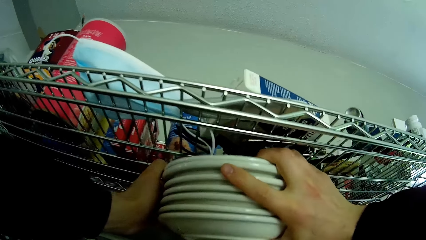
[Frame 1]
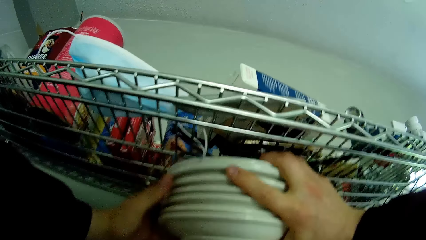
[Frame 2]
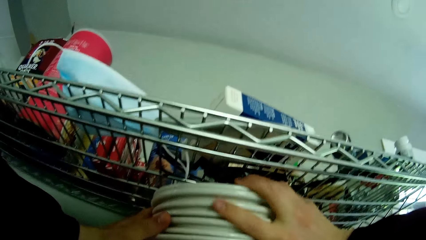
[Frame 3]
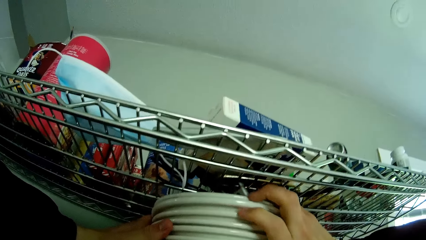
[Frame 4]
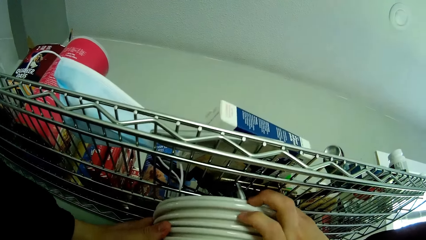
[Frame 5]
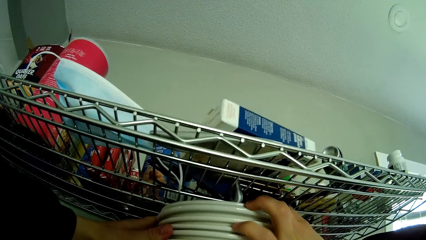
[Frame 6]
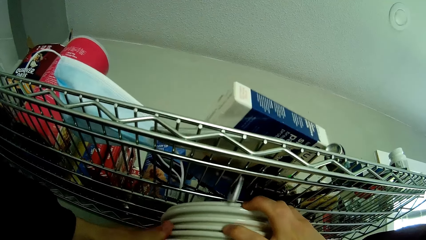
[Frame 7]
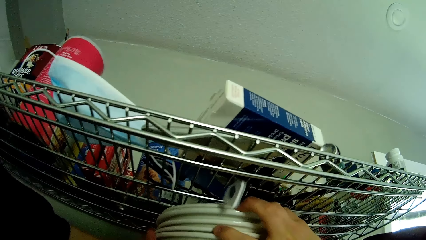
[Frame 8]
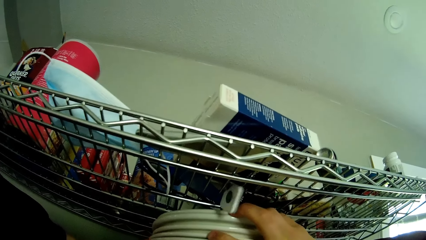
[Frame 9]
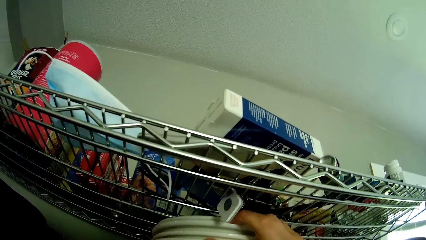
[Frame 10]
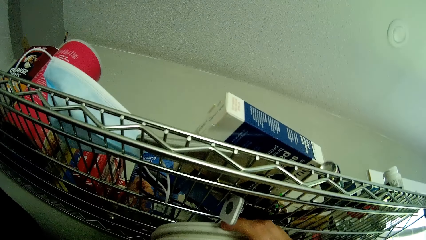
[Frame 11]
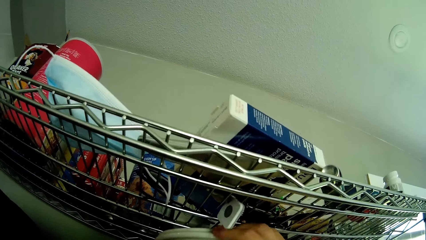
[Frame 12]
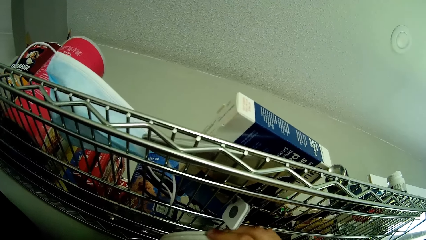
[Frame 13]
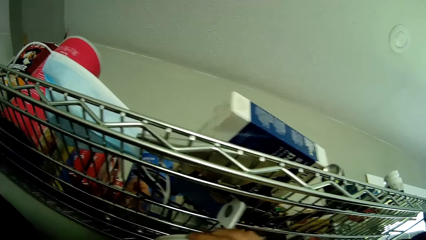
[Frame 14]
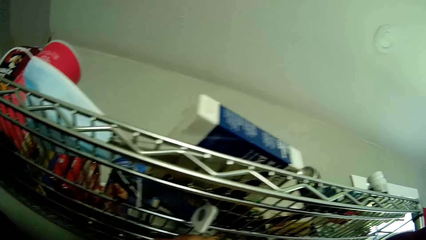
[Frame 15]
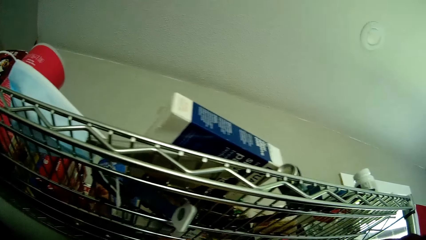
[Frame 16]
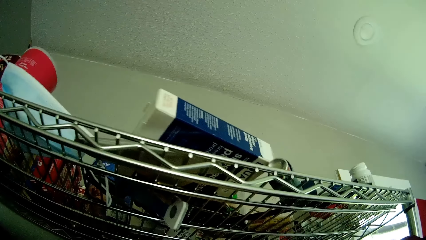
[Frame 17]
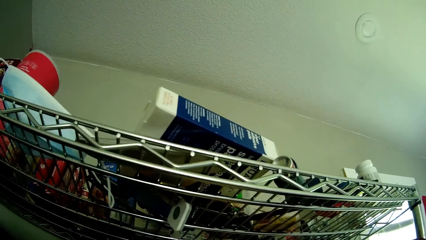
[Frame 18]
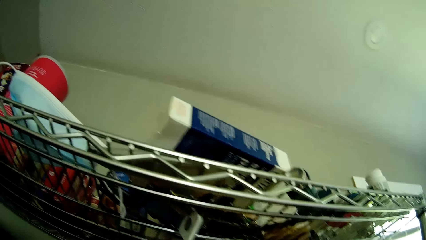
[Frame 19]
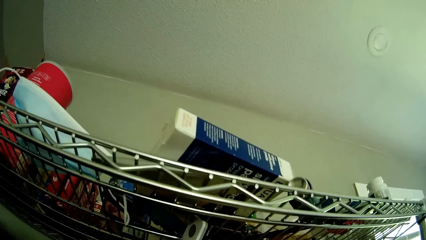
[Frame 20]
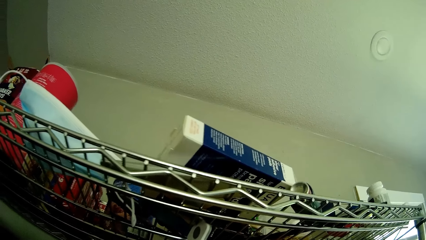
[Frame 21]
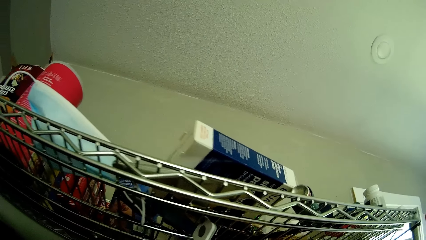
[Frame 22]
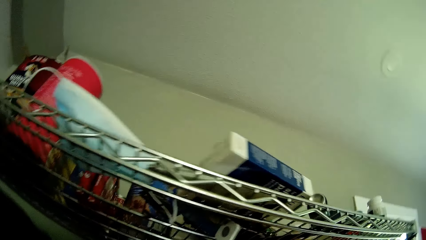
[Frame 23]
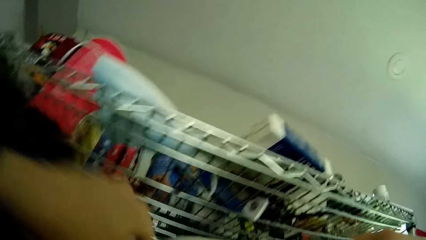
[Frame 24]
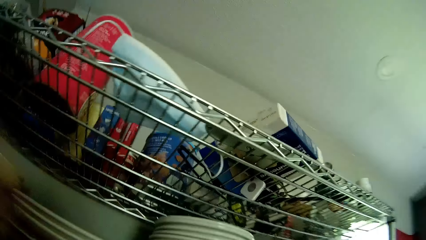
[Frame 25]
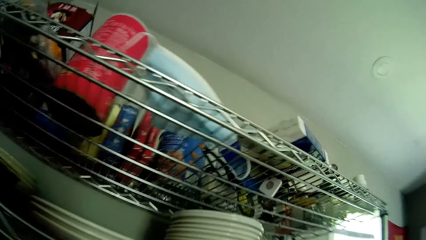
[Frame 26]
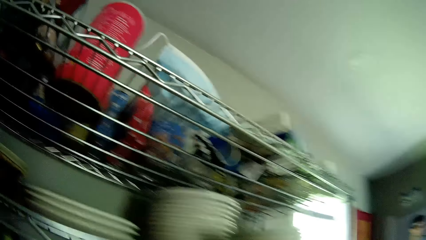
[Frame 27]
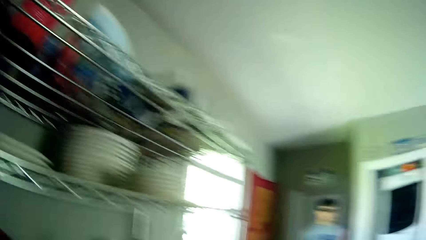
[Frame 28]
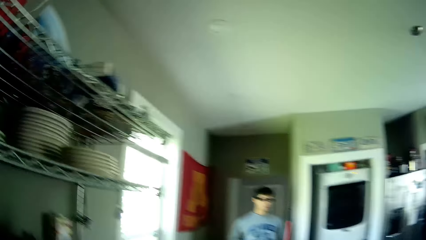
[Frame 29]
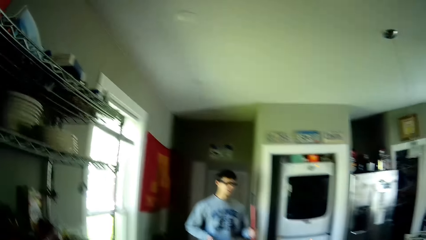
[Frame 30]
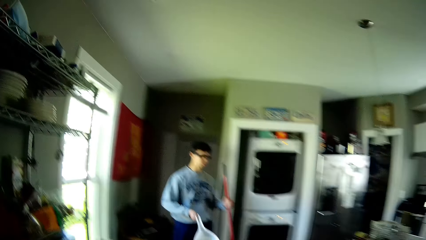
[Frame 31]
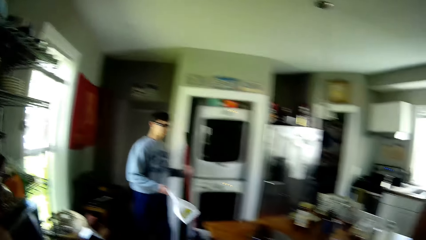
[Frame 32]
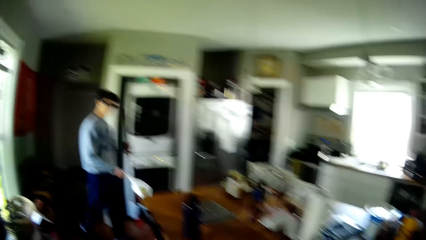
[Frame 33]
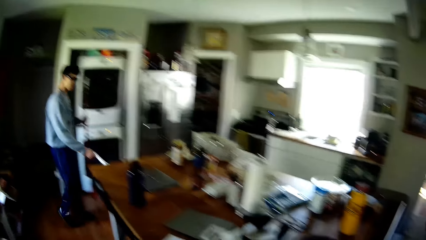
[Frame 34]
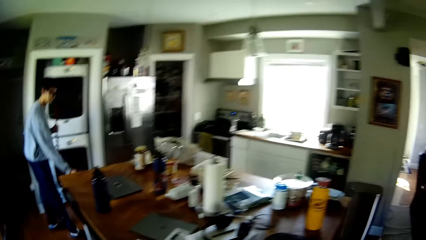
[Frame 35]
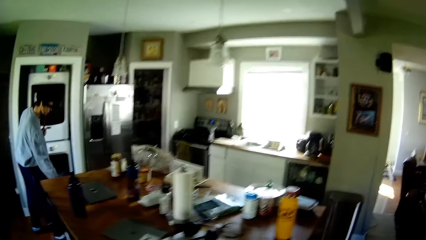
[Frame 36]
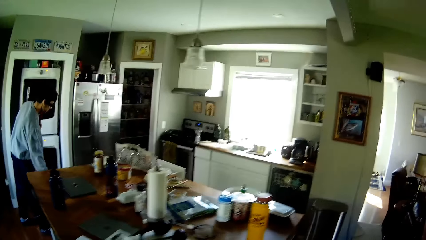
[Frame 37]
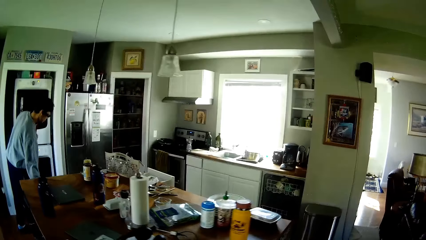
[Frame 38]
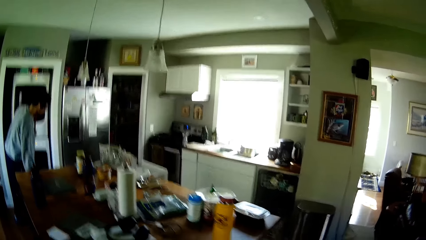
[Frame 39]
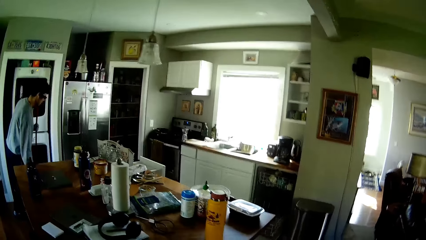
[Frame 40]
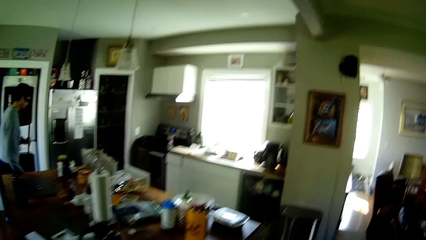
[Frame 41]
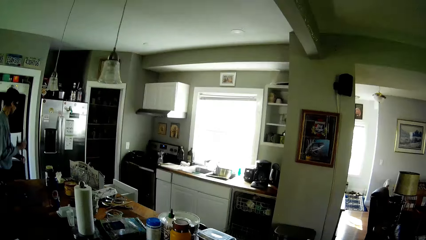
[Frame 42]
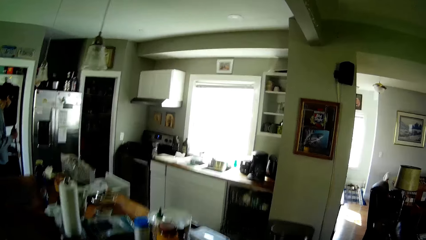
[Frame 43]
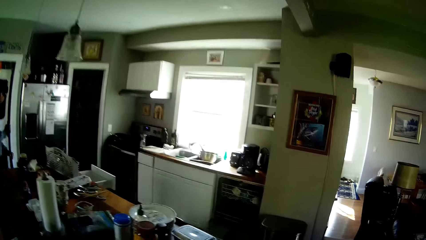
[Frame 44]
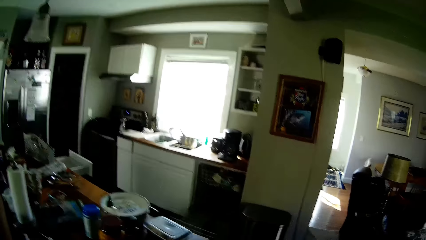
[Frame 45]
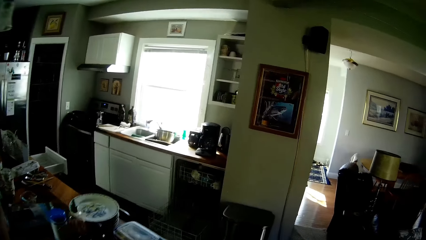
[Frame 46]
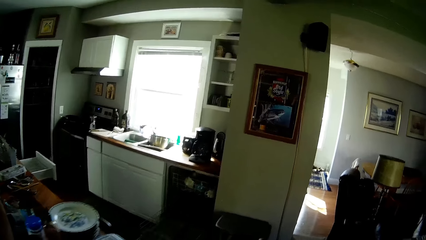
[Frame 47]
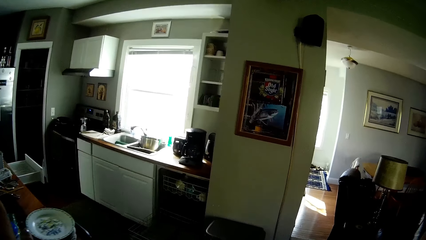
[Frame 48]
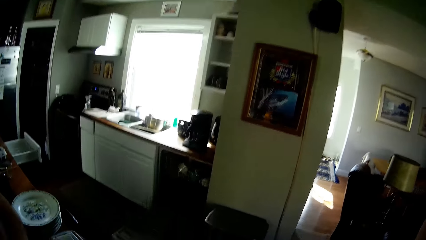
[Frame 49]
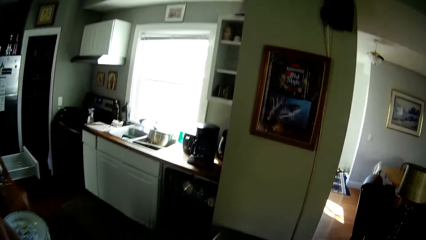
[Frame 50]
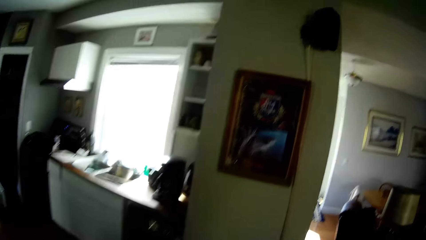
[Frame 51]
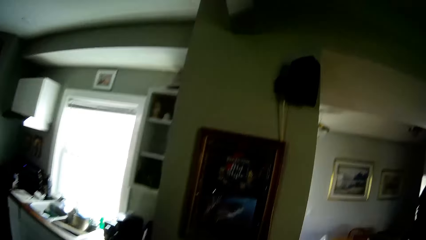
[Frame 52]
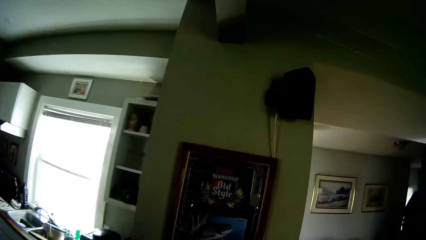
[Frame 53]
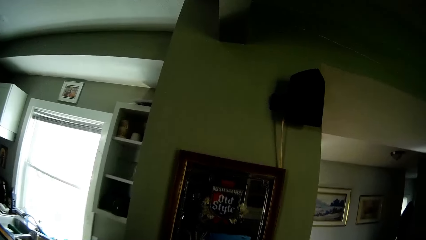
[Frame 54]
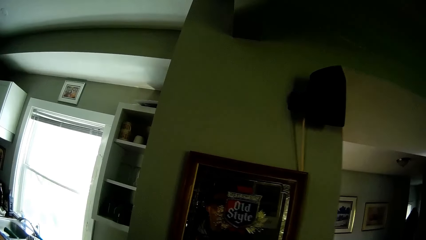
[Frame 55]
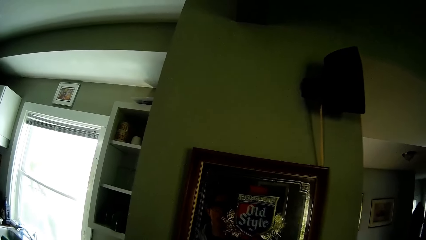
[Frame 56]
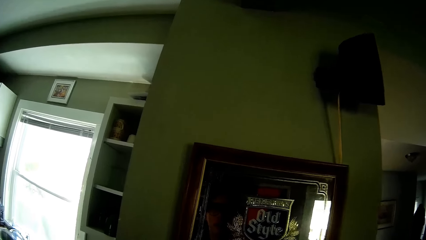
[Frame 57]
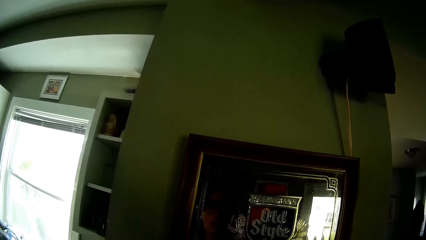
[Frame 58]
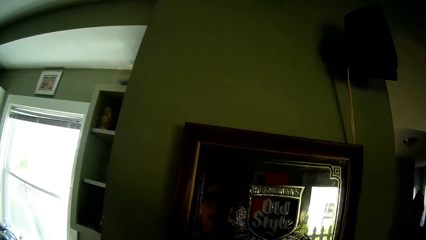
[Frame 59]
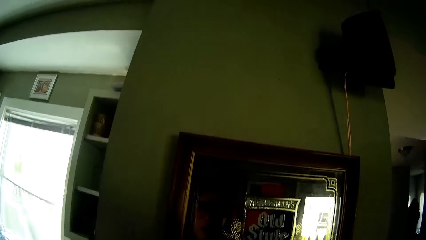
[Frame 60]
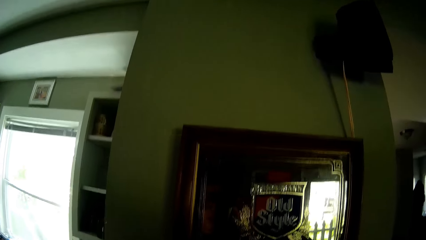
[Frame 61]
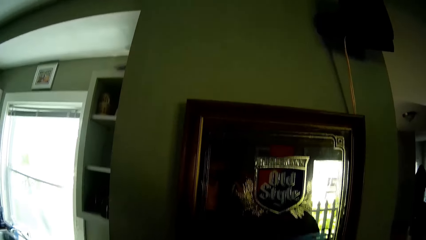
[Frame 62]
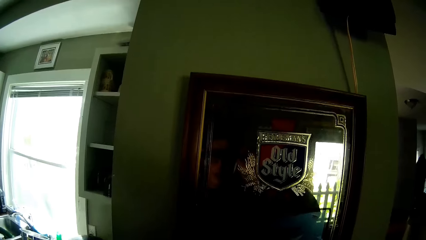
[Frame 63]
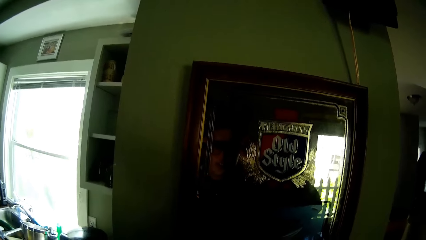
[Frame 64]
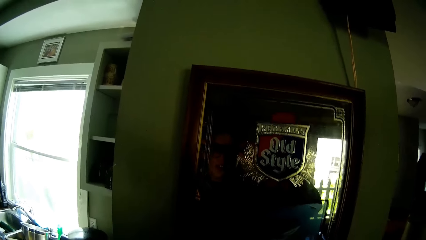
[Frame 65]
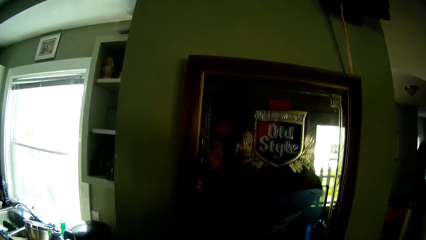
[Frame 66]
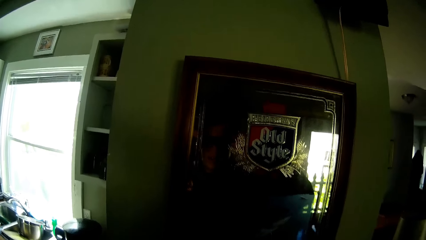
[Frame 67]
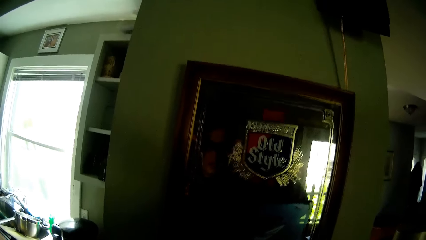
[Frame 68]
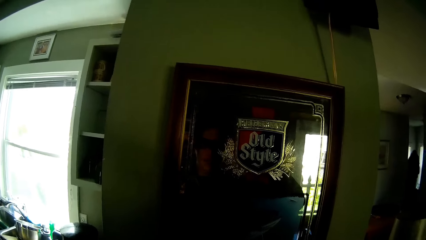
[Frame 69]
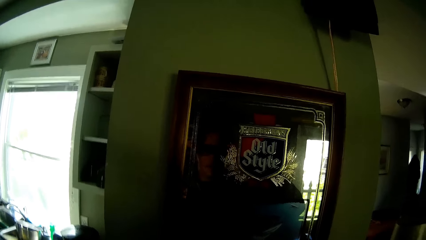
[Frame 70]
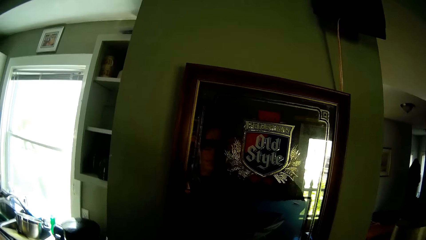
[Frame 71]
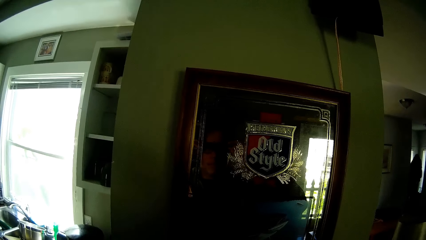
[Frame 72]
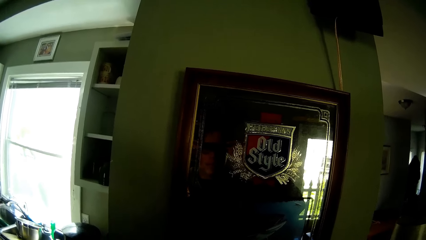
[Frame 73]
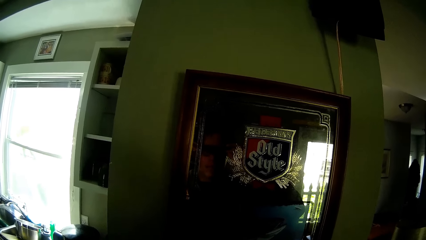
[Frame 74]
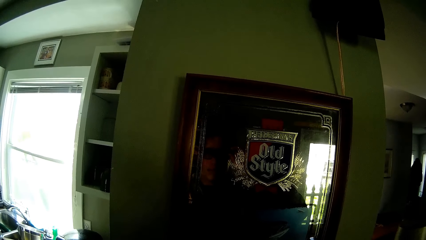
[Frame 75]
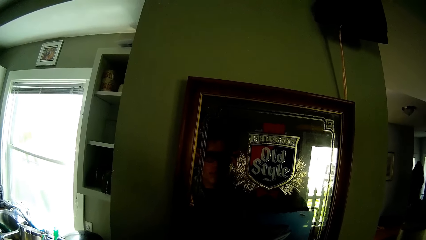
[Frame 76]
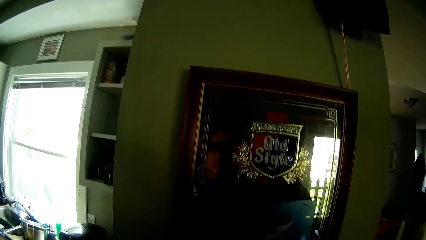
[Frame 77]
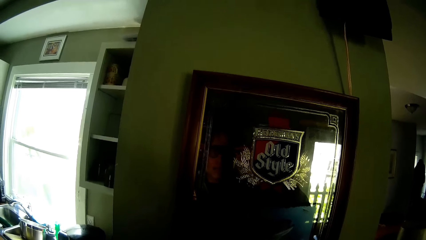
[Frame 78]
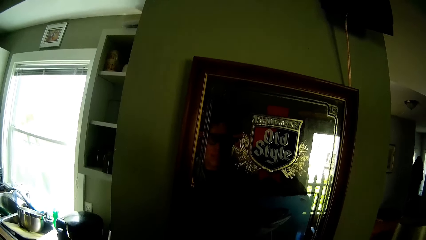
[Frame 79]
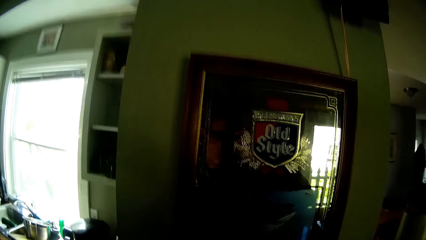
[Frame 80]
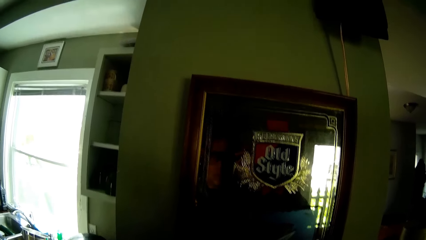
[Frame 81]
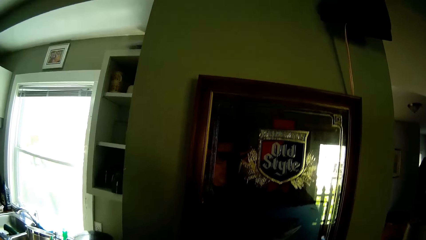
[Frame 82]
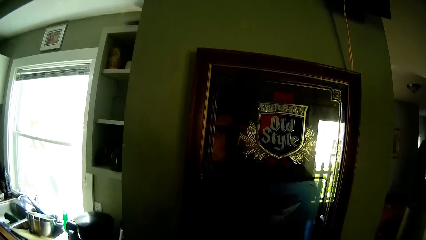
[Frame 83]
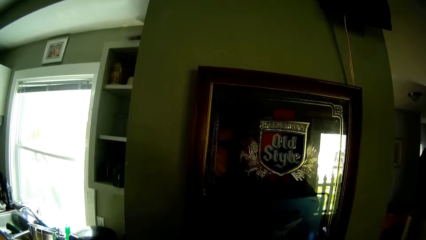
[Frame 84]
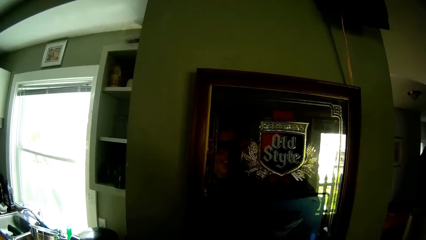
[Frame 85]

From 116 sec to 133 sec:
The camera wearer places plates on the utensil rack. They look around. They walk around. They look at the logo on the wall.
